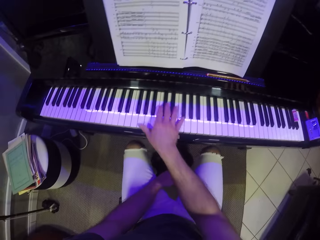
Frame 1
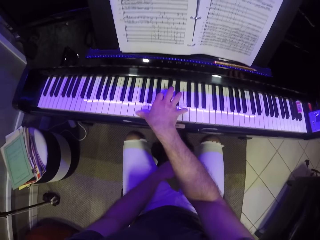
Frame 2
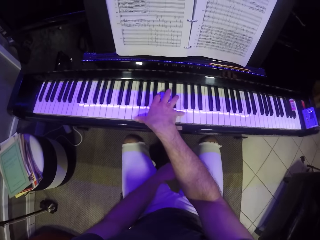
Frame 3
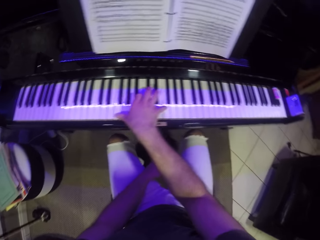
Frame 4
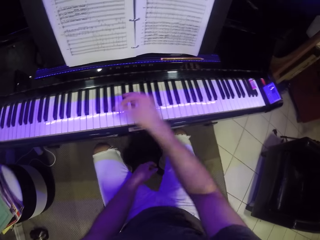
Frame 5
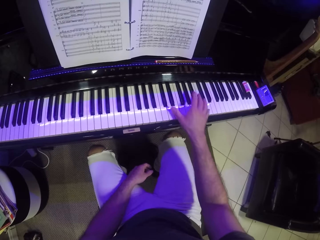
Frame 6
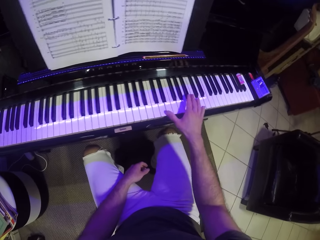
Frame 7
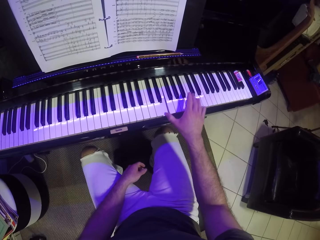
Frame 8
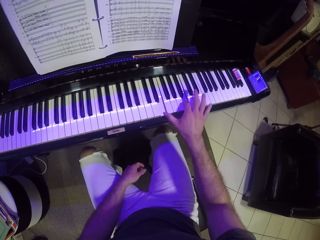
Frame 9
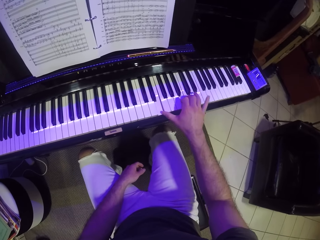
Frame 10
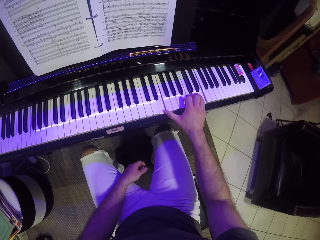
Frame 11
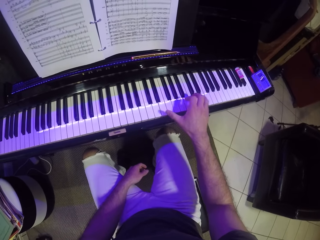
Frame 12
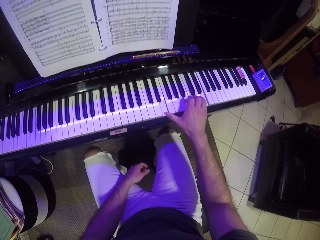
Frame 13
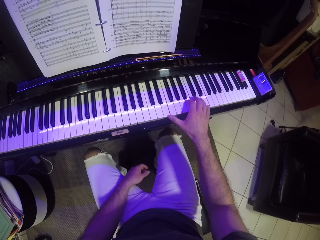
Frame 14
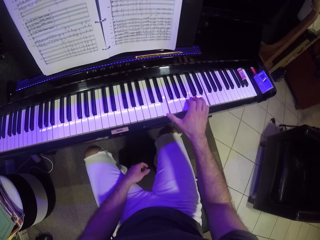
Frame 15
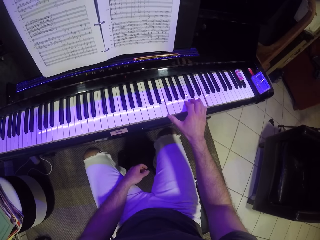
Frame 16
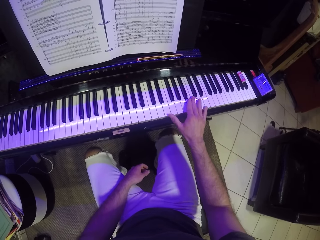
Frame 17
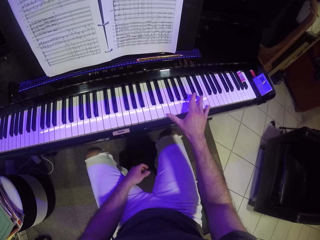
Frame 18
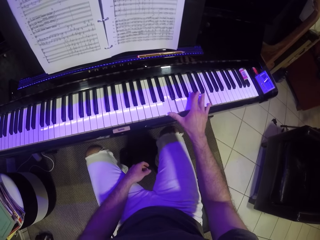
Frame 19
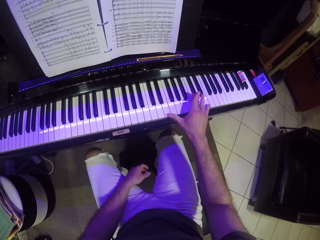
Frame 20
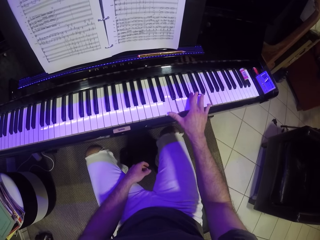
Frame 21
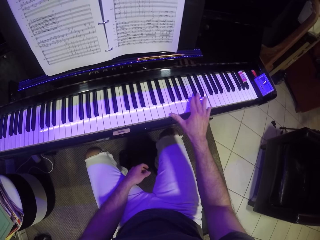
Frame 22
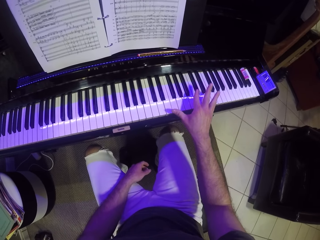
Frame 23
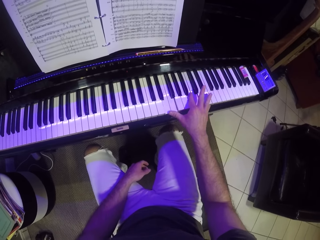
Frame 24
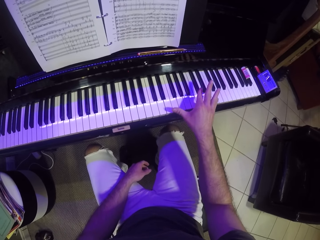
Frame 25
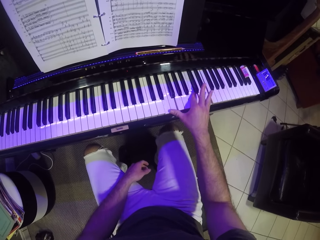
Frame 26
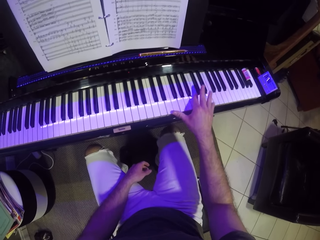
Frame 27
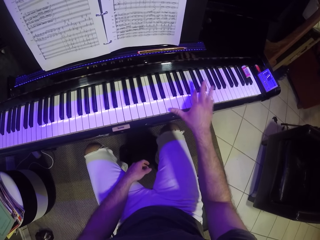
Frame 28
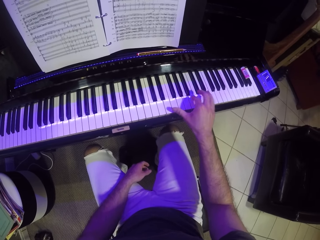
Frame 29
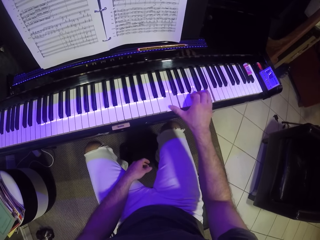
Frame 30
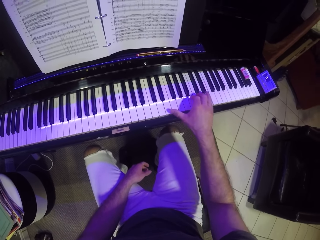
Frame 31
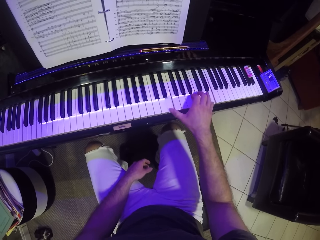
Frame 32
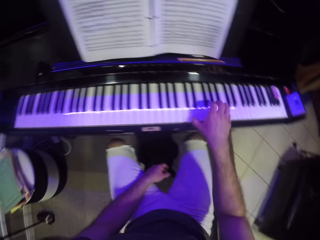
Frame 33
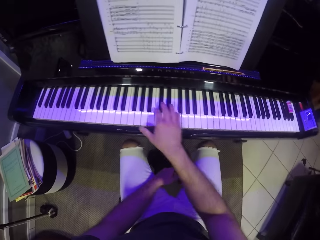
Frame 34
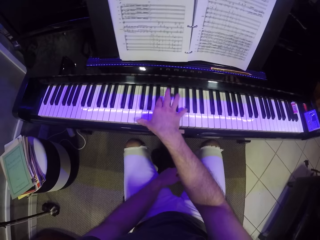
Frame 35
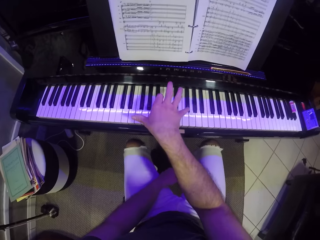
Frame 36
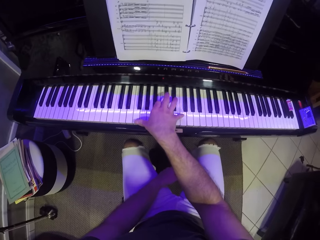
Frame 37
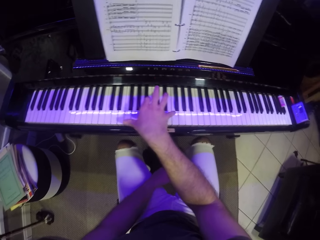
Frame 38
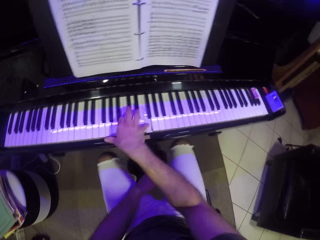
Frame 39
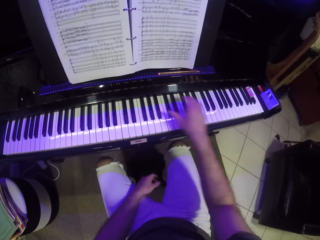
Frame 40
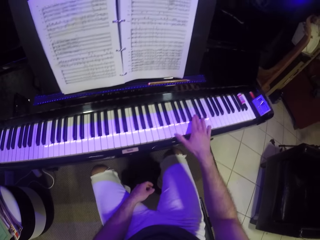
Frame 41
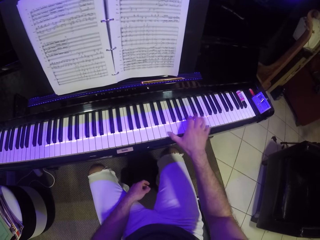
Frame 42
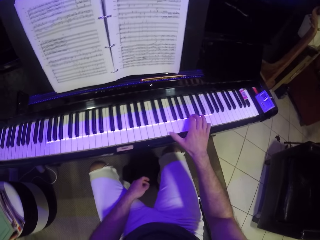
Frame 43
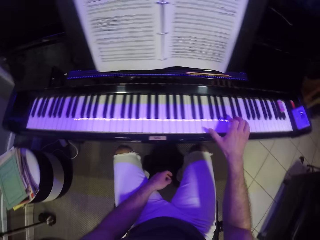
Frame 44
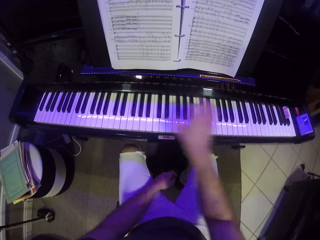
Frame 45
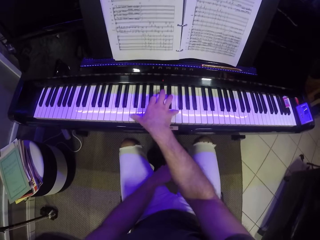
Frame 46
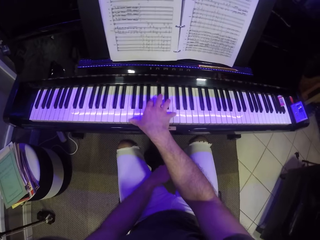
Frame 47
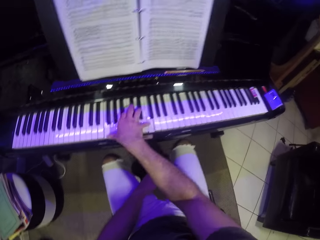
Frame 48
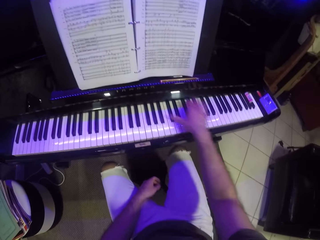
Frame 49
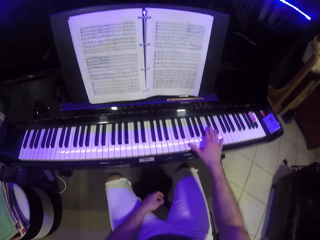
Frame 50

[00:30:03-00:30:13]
The camera wearer plays the keyboard with his right hand.

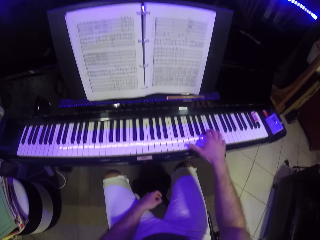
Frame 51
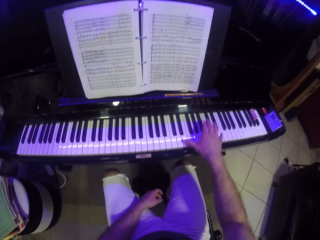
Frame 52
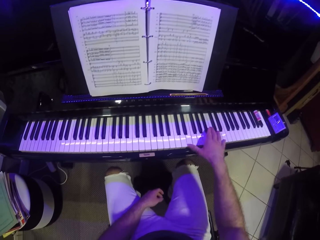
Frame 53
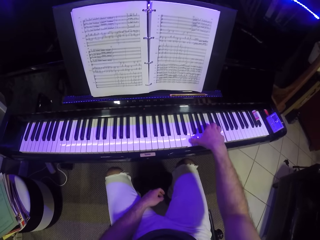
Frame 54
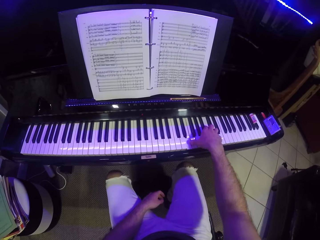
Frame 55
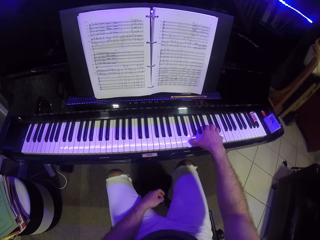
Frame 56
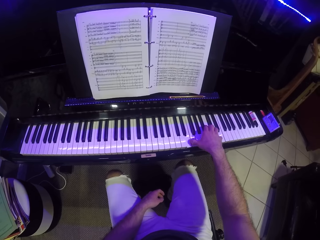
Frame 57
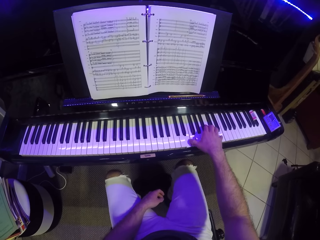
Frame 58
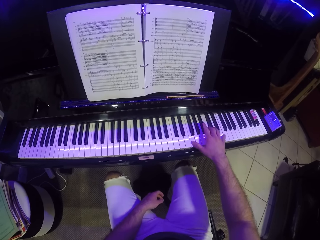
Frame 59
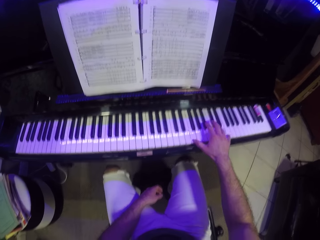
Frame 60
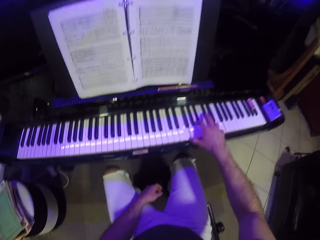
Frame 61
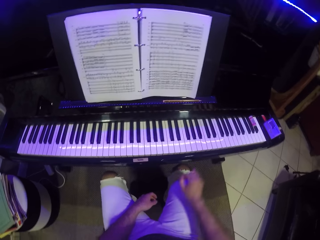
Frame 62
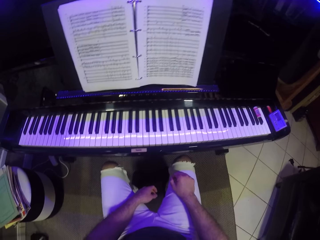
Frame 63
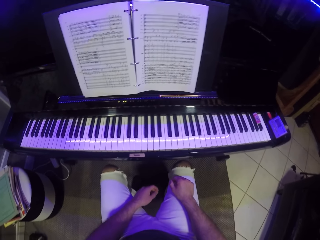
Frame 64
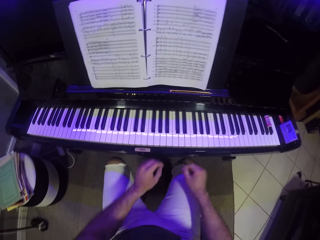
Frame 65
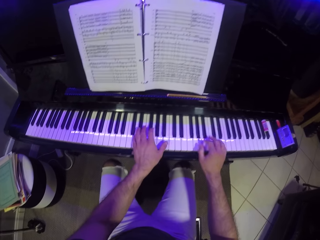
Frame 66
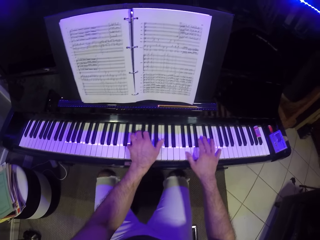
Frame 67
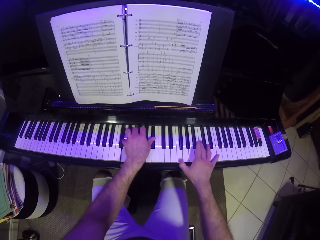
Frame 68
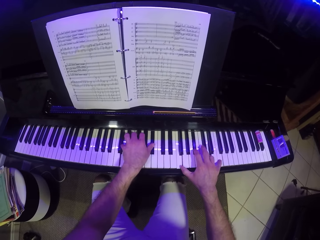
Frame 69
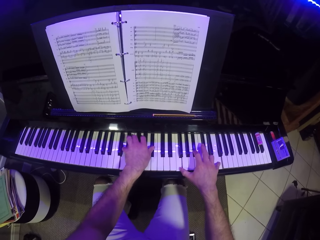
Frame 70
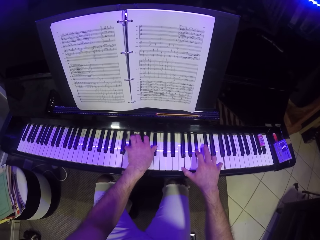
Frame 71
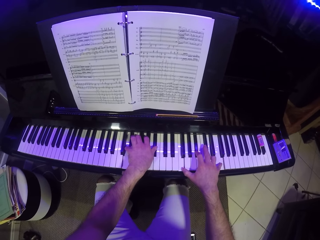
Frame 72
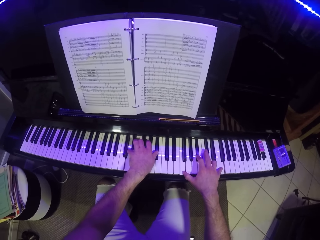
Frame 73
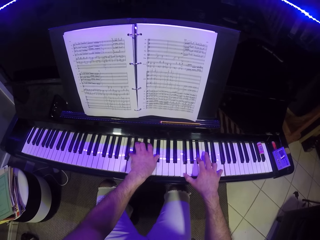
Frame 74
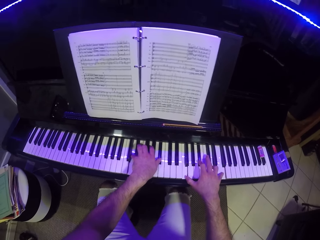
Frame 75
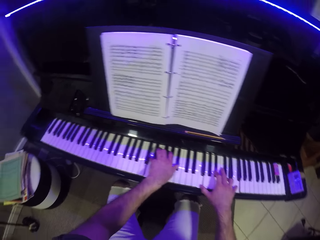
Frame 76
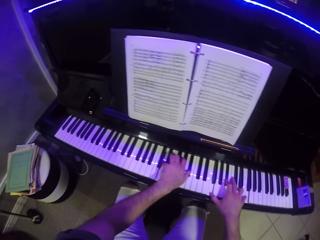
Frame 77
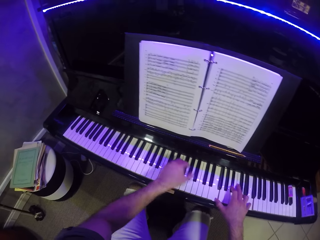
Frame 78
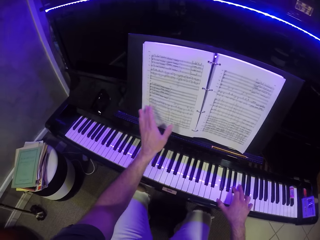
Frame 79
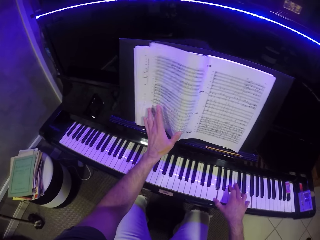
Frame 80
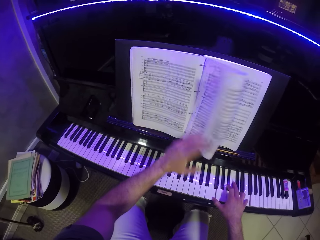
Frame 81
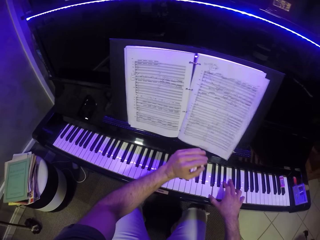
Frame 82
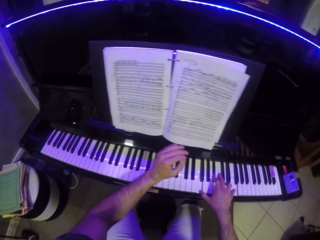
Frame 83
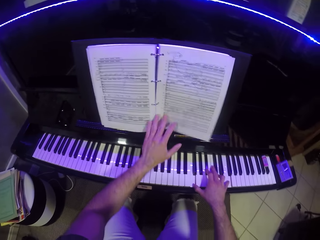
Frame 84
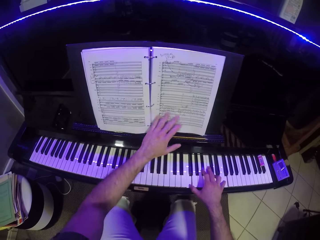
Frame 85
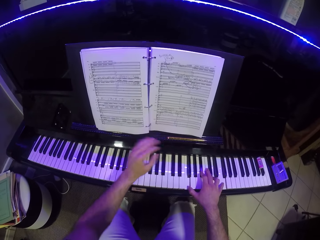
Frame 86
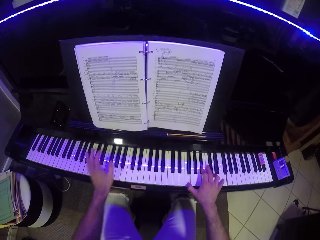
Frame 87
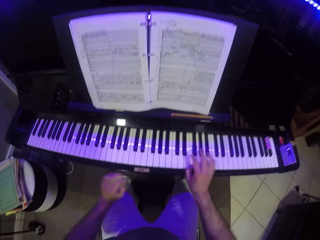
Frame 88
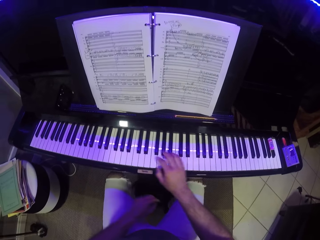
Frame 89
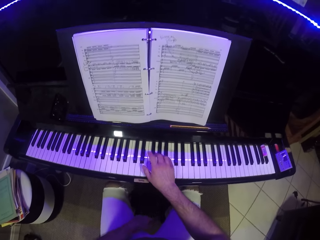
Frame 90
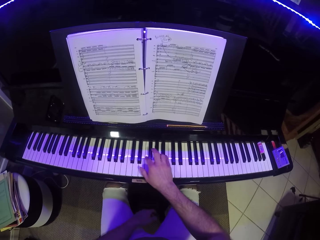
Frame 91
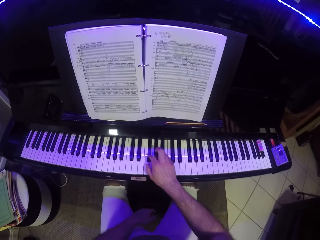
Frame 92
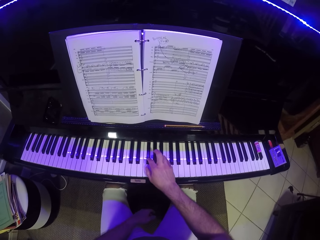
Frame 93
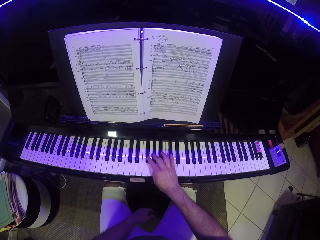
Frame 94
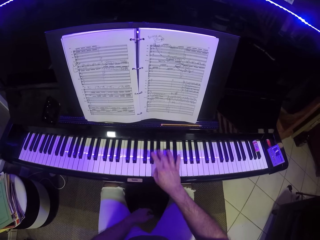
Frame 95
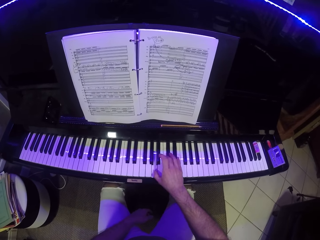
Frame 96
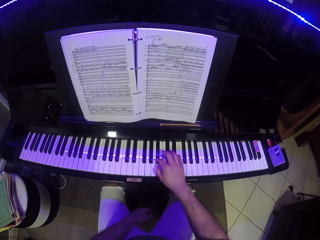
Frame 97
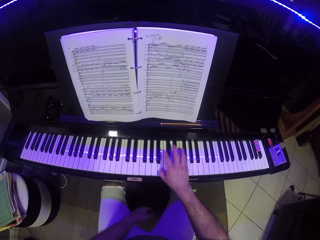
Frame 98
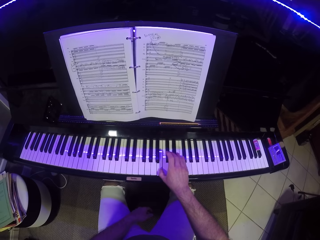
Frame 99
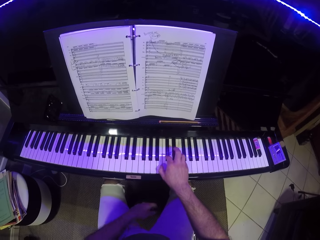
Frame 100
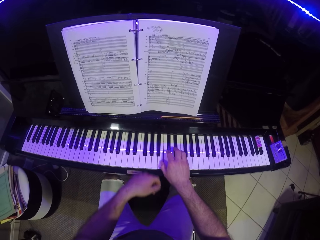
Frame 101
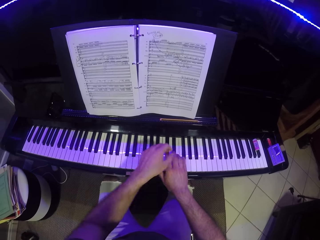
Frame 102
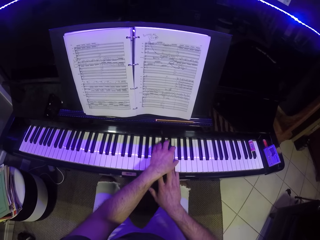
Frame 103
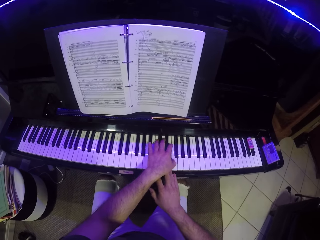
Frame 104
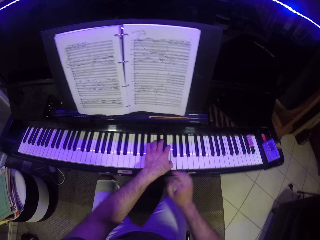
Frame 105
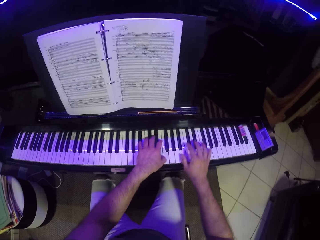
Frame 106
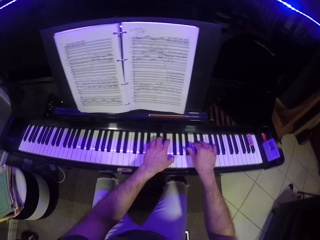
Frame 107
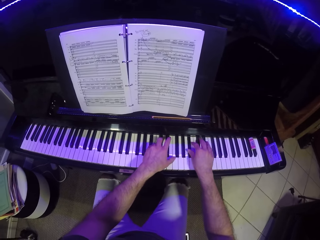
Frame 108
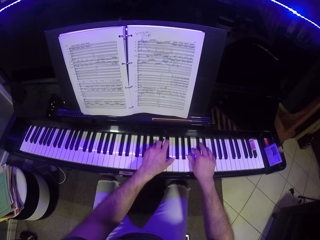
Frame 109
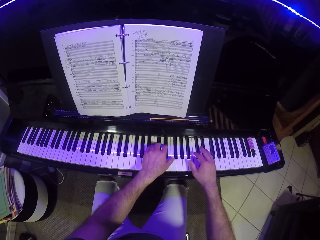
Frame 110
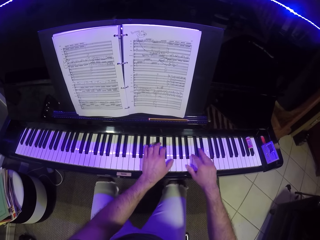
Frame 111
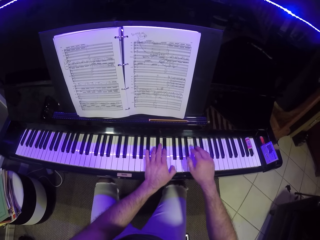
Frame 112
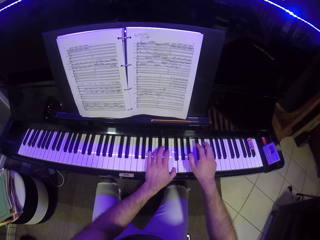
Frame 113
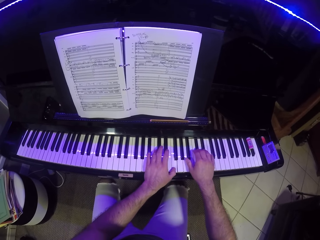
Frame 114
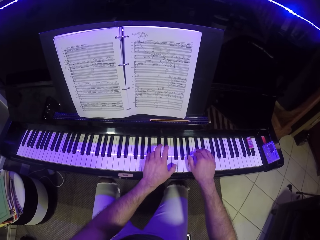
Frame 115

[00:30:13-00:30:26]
The camera wearer places his right hand on his right lap. He plays the keyboard with both hands. He flips the music notebook with his left hand. He opens a page. He puts the hand down. He plays the keyboard with his right hand. He plays the keyboard with both hands.
